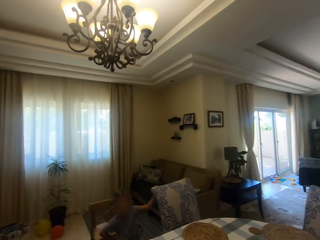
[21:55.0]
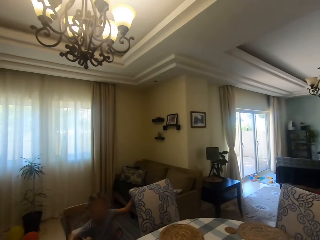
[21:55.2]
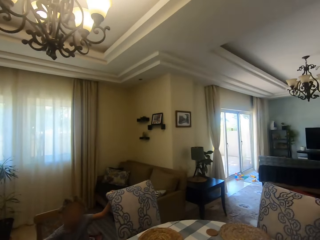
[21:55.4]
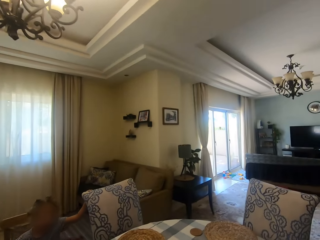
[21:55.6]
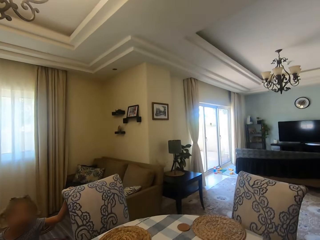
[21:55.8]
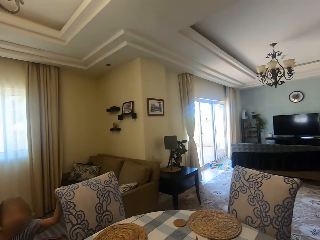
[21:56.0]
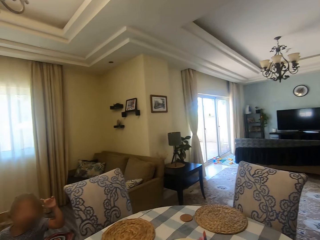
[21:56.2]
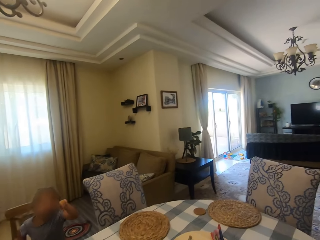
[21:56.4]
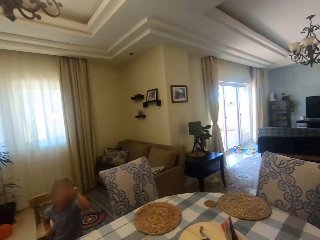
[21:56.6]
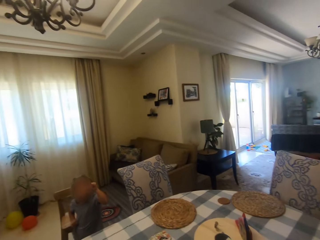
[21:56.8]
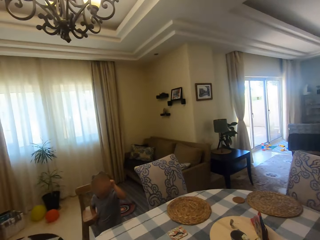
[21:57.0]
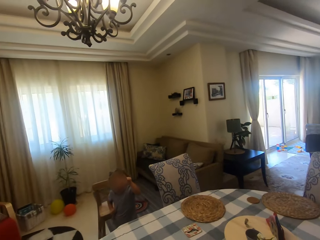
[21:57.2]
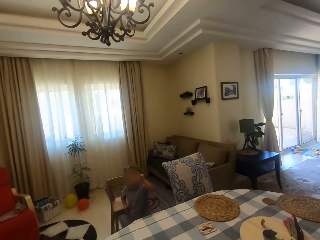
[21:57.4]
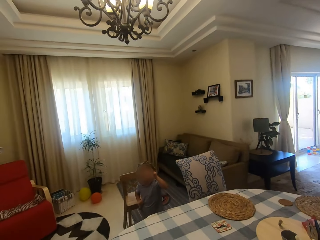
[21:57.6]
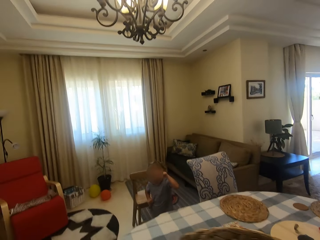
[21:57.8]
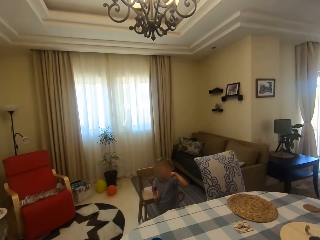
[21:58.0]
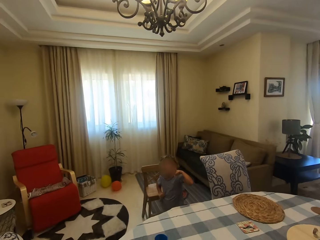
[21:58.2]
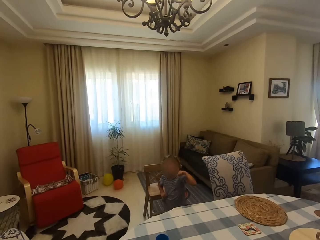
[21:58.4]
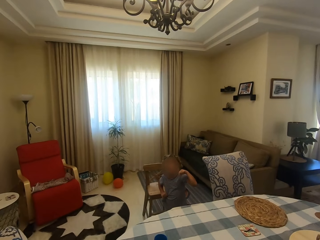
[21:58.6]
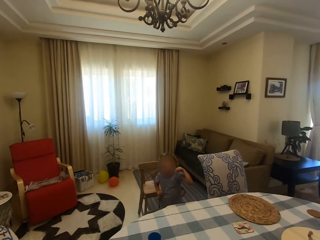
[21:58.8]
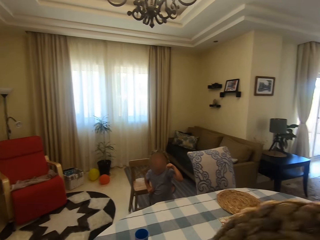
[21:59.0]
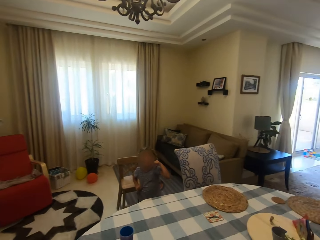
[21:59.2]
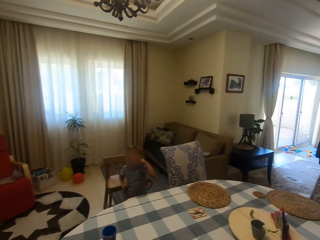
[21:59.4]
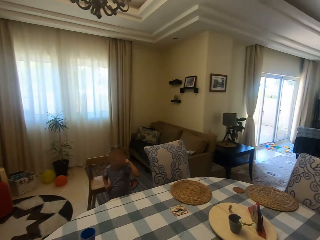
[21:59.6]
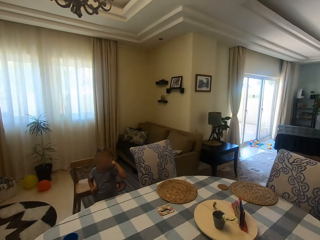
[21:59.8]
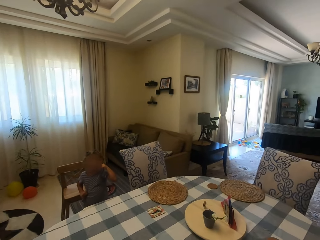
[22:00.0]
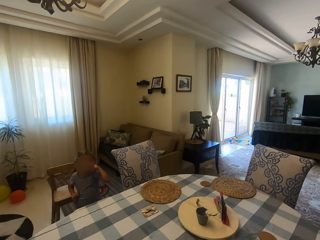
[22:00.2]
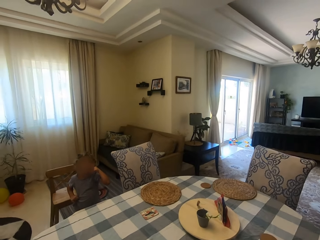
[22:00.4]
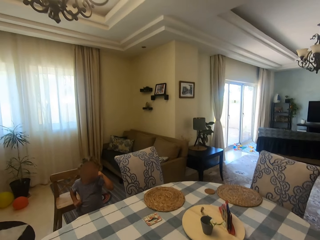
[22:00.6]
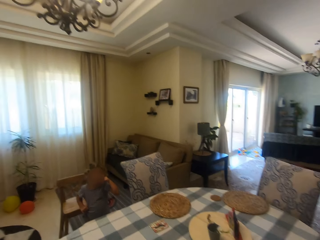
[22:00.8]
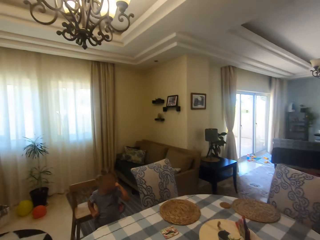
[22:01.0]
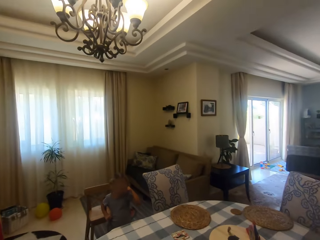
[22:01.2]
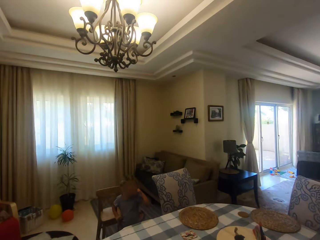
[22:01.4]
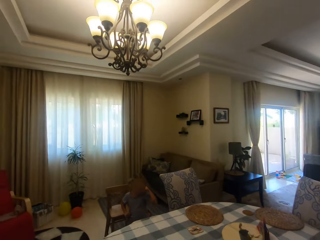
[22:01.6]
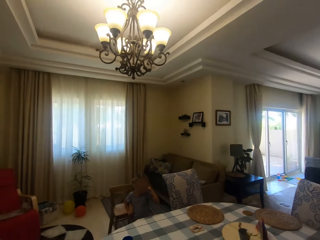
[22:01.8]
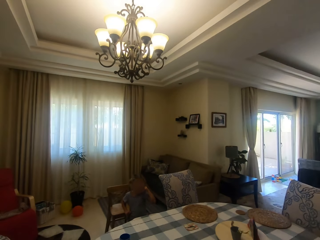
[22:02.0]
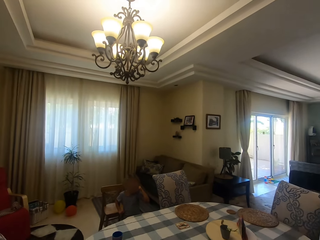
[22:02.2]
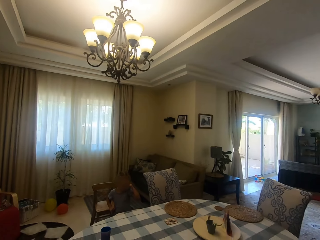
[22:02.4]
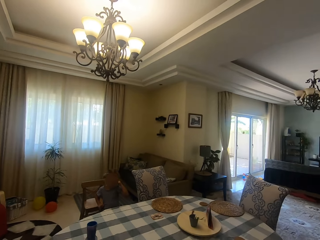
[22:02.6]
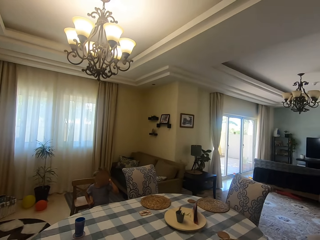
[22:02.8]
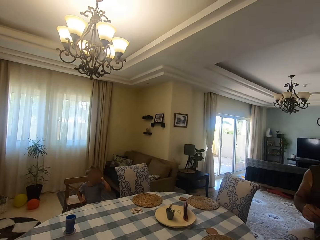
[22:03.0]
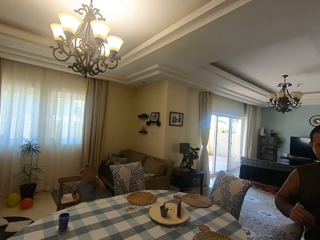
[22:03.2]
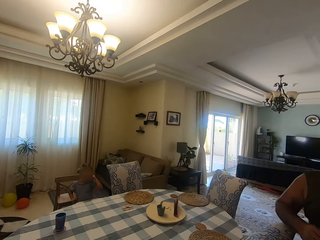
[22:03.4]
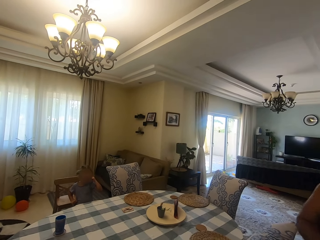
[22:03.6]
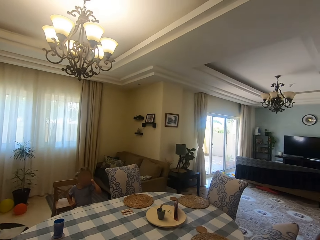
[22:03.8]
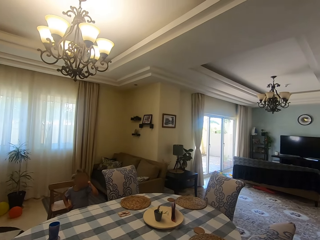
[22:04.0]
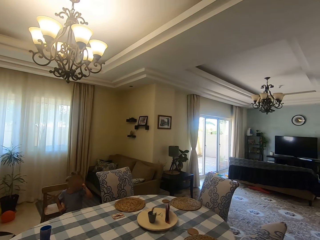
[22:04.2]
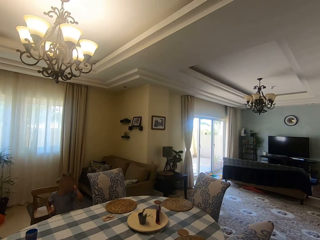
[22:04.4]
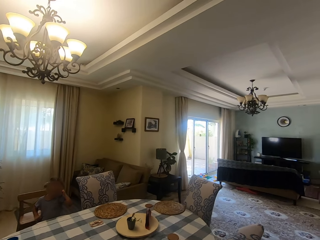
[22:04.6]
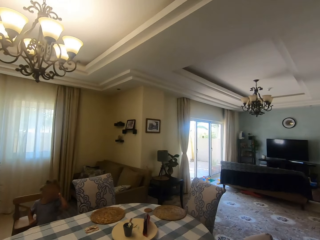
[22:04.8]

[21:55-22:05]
The camera wearer dialogues with a girl and looks around. The girl uses gestures and dialogues with the camera wearer. The camera wearer moves a hand around, looks around, dialogues with the girl, moves the table mat around and looks around. They dialogue with the girl. A man walks around.

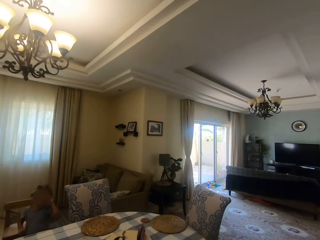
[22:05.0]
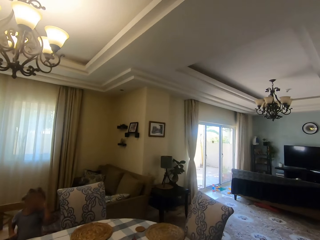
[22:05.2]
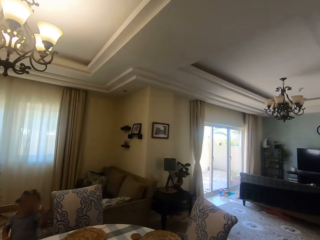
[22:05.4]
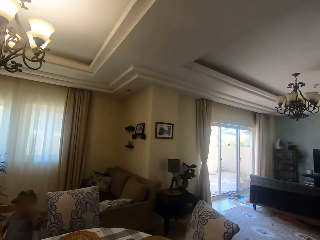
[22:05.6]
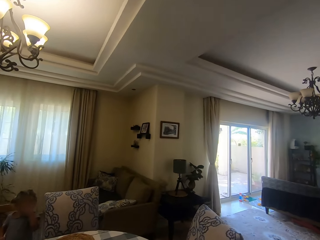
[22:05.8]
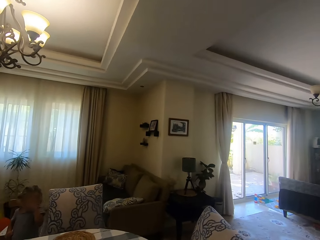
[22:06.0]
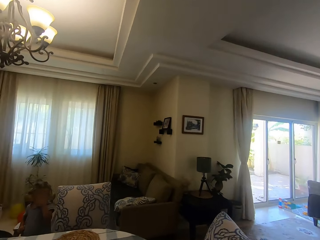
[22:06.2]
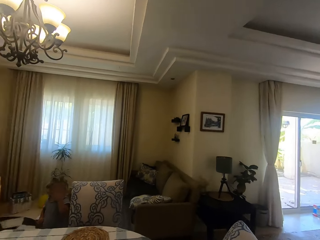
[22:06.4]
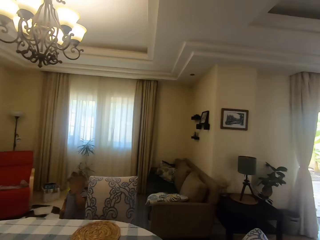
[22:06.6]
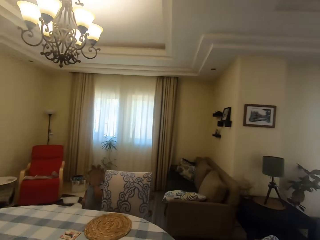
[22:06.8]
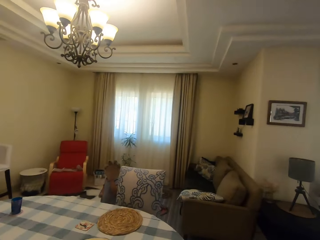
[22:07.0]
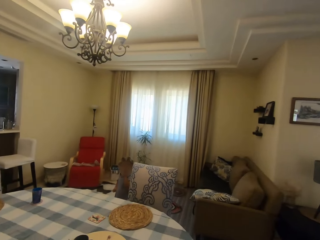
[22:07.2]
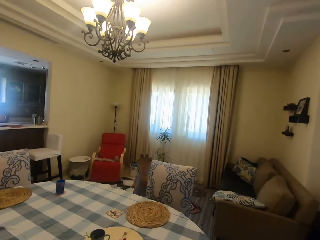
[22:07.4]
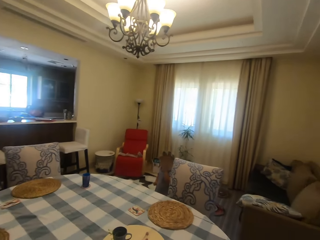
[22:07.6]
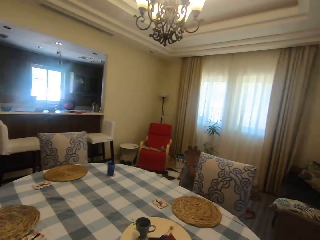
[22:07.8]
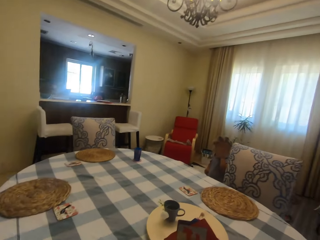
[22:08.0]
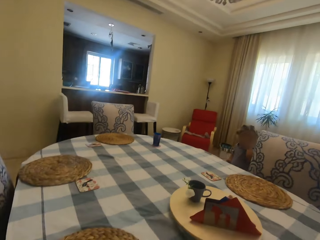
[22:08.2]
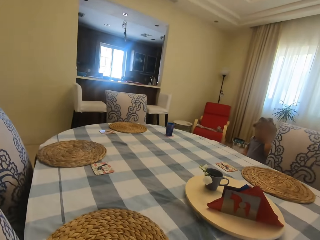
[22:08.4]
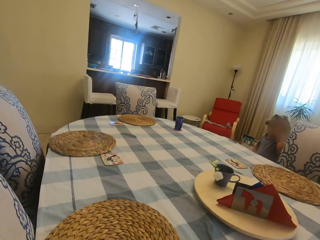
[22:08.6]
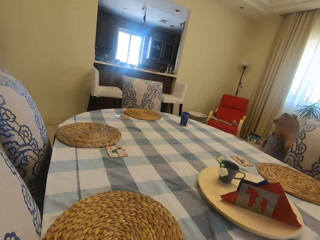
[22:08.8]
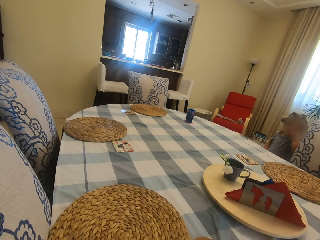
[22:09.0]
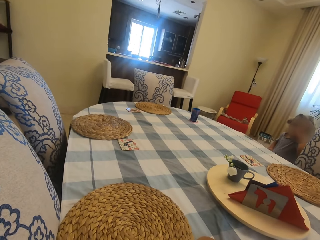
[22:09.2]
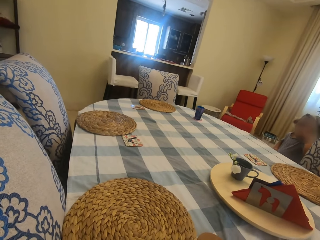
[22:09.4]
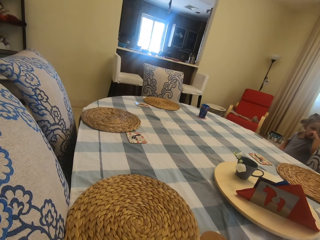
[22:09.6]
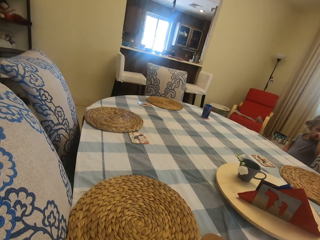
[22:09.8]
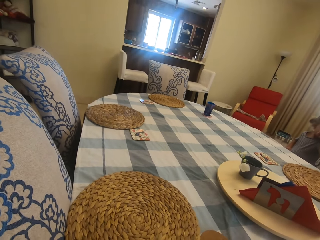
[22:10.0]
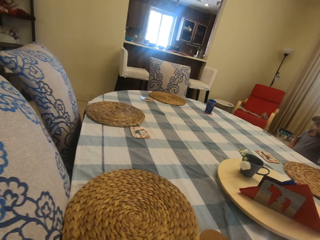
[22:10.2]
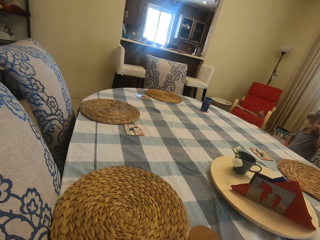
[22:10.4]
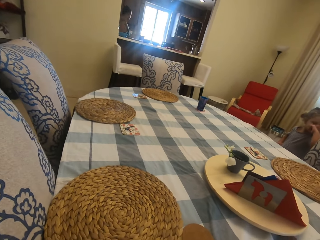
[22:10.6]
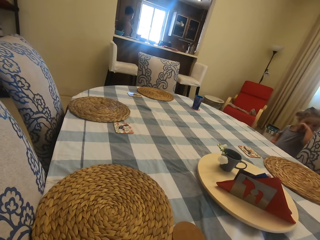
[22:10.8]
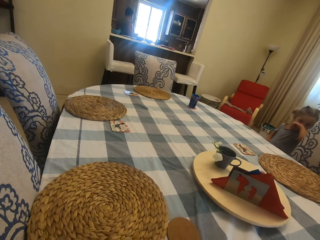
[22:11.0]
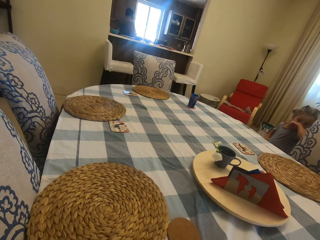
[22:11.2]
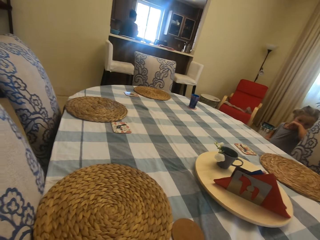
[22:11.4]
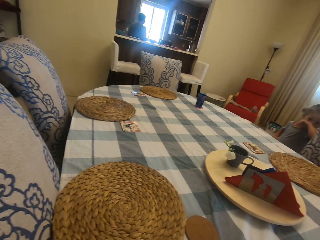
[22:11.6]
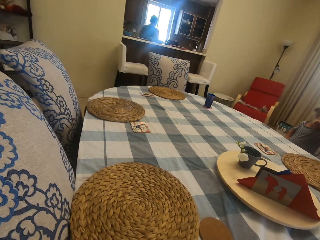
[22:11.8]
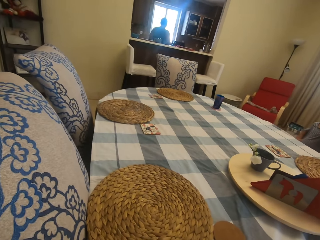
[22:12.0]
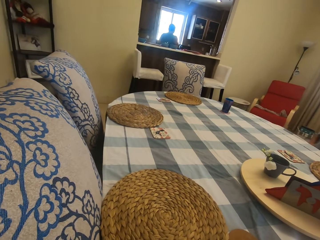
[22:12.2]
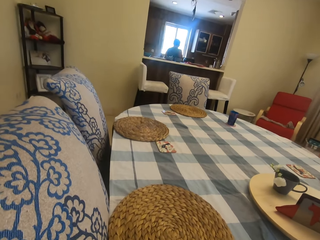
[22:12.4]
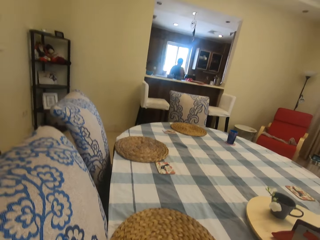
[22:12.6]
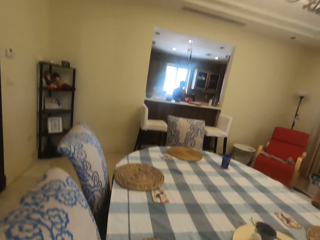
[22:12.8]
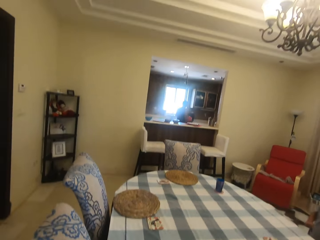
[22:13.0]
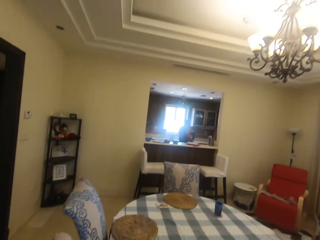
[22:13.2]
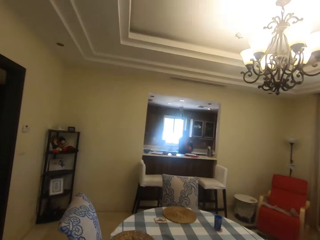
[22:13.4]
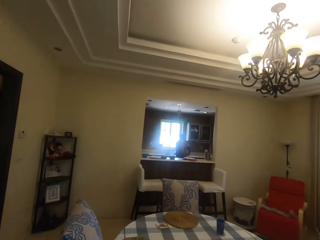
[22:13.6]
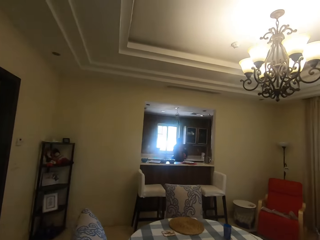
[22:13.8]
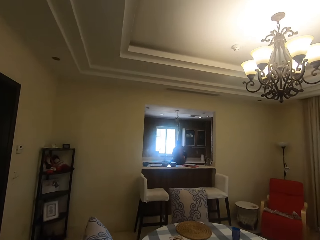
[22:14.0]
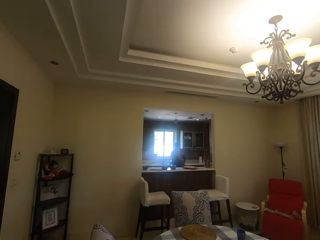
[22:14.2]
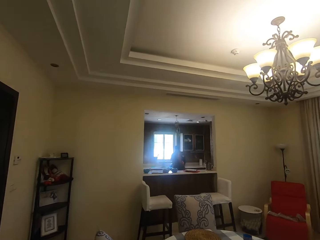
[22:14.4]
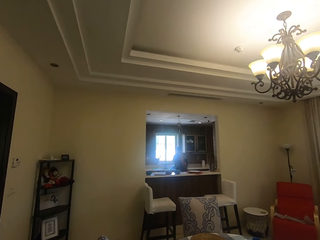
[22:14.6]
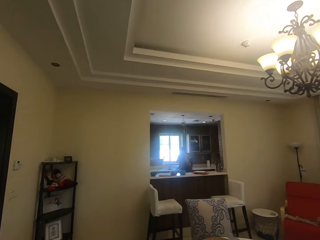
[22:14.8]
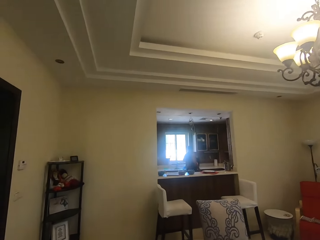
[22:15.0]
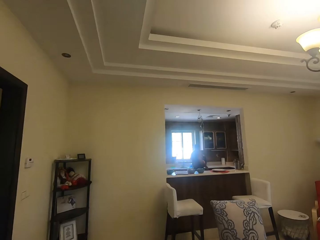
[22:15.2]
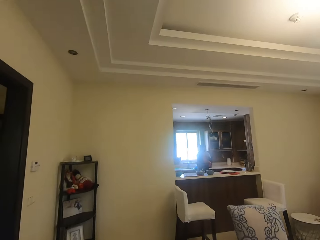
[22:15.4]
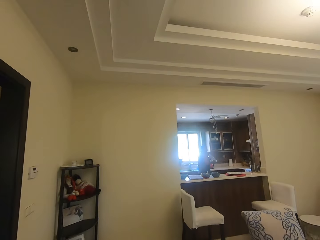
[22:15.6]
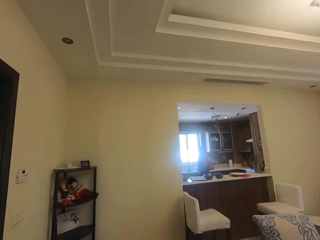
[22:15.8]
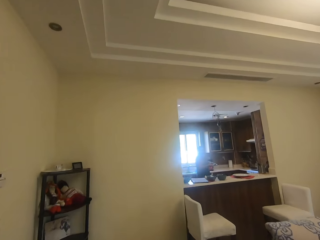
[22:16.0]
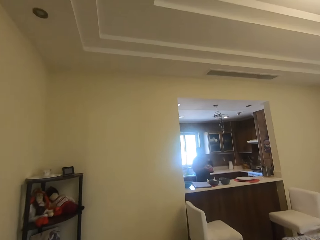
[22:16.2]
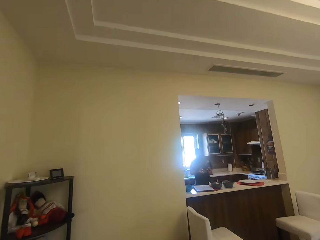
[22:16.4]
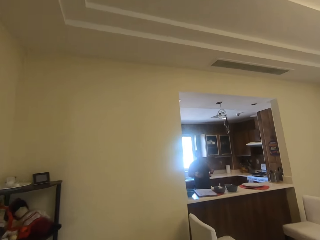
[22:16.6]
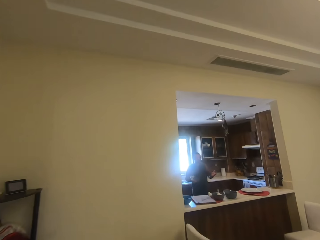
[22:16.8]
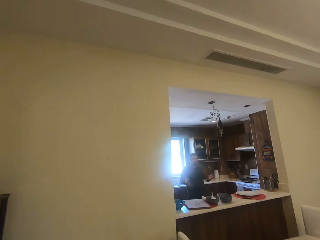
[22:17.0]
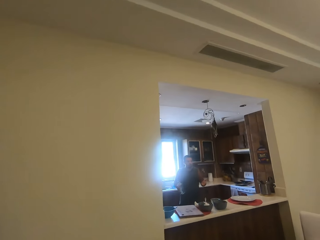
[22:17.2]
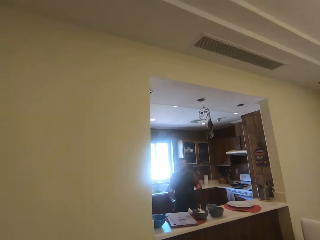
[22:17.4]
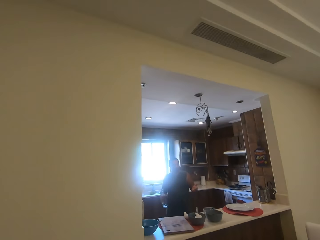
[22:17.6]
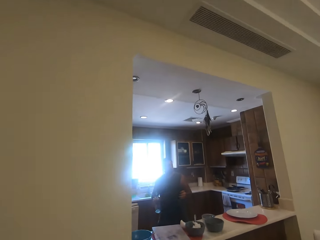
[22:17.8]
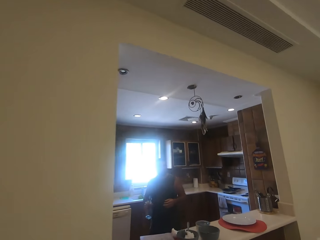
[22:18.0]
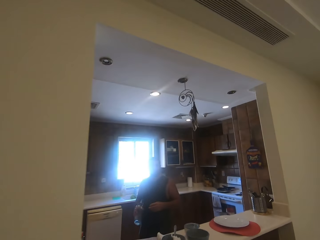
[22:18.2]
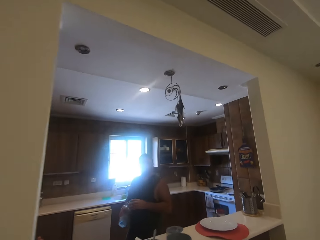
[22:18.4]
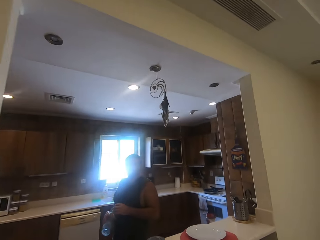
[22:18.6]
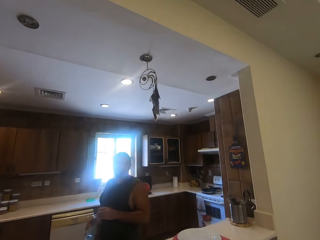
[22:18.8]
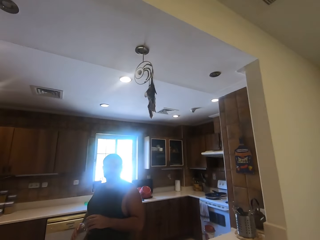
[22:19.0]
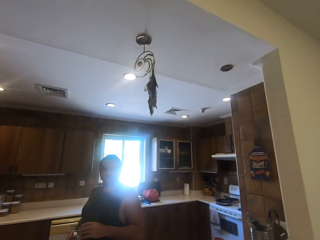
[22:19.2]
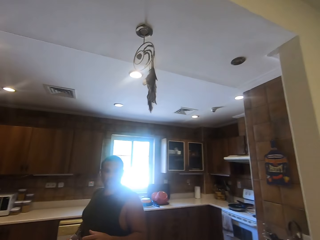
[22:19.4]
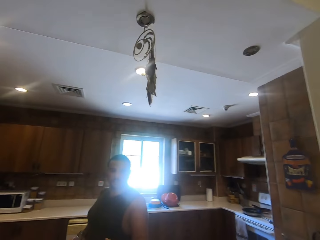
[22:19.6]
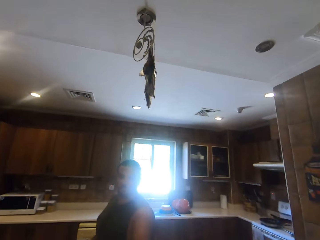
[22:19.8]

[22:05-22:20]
The camera wearer turns around, dialogues with a girl and looks around. The girl wipes her nose. A man walks around. The girl wipes her nose. The camera wearer dialogues with the man. They walk in the house. The man picks up a bottle on the countertop, walks around and uses gestures. The camera wearer dialogues with the man. The man holds the water bottle.
